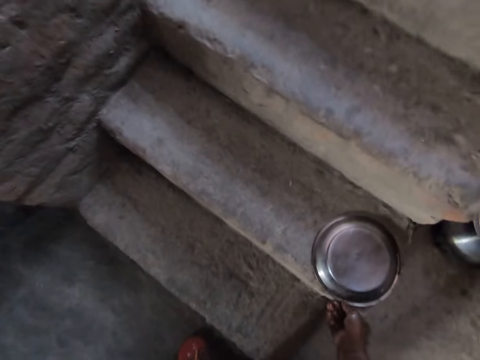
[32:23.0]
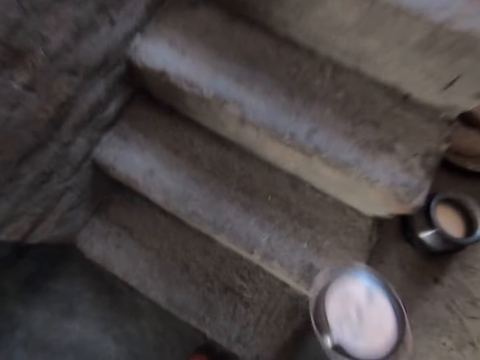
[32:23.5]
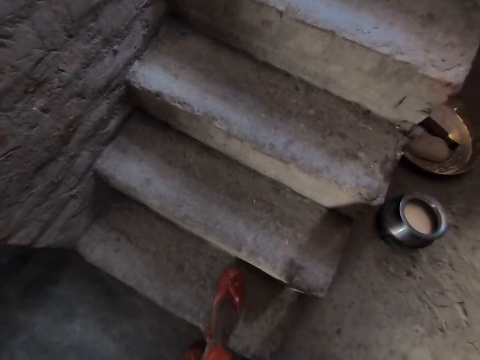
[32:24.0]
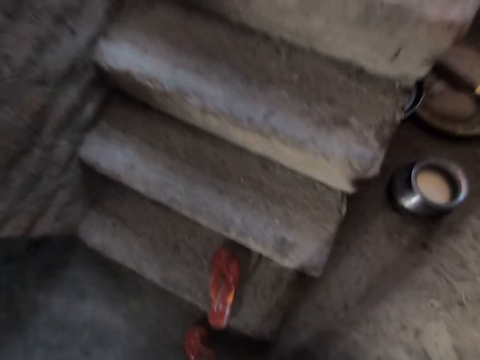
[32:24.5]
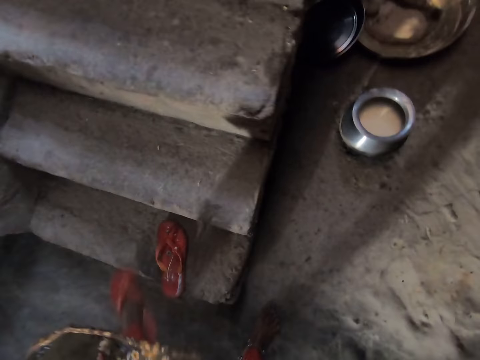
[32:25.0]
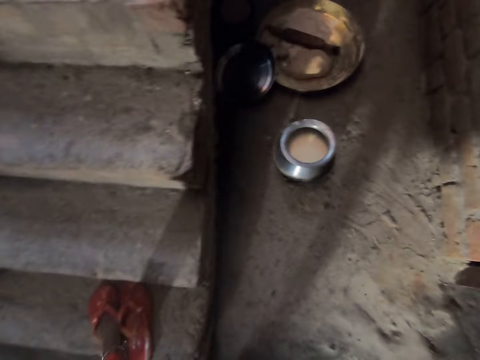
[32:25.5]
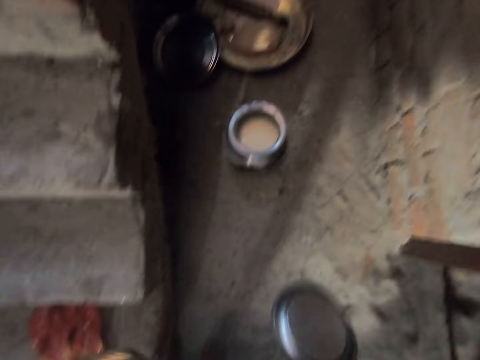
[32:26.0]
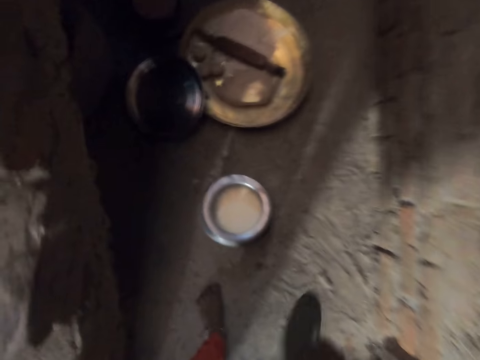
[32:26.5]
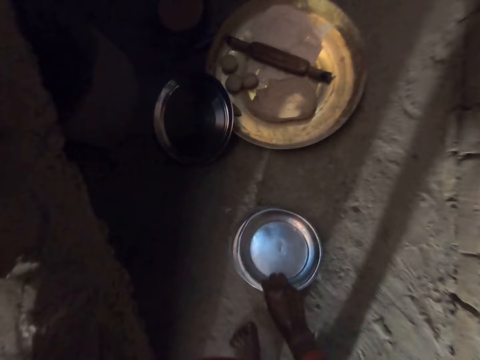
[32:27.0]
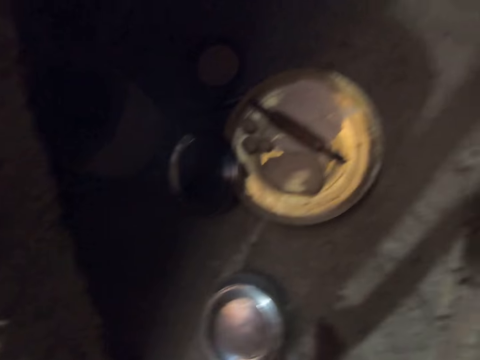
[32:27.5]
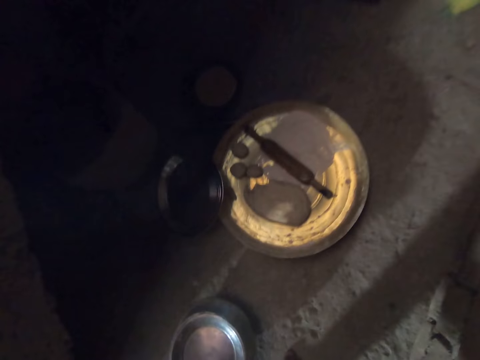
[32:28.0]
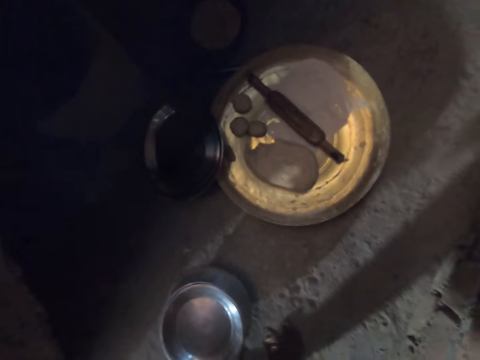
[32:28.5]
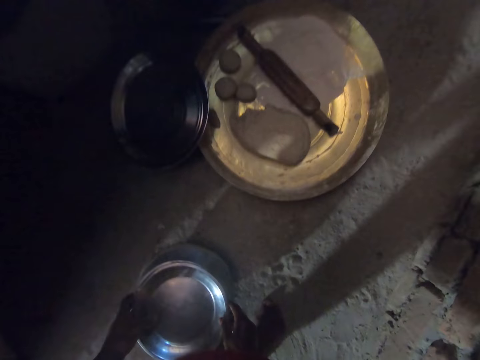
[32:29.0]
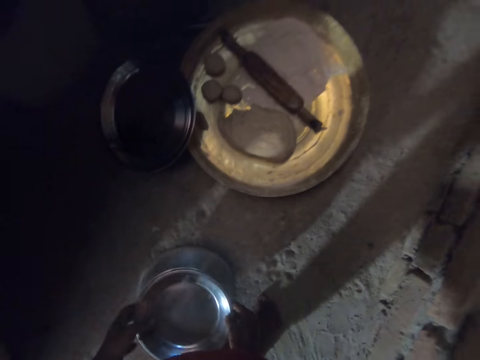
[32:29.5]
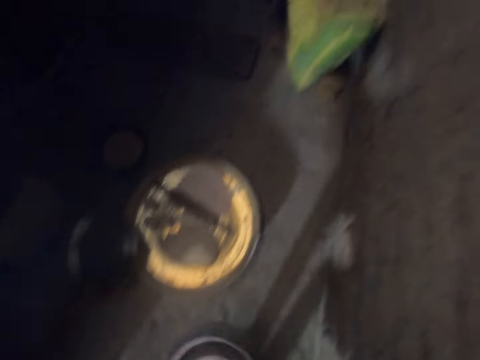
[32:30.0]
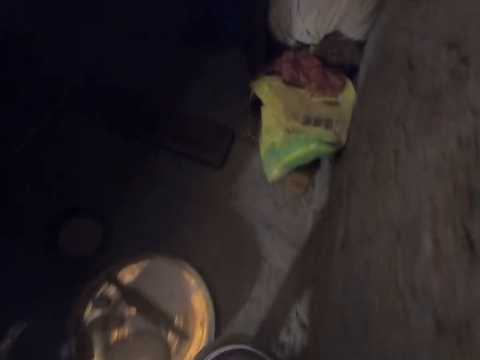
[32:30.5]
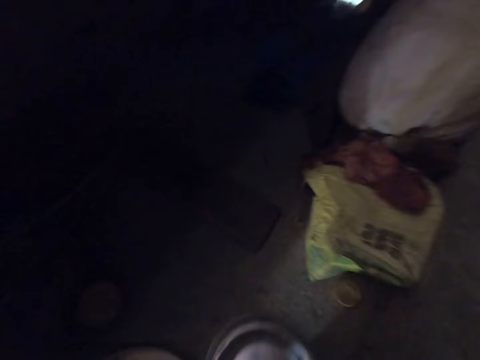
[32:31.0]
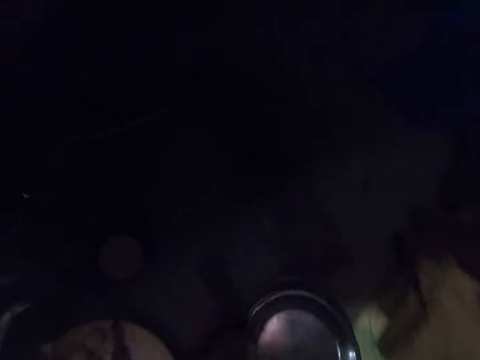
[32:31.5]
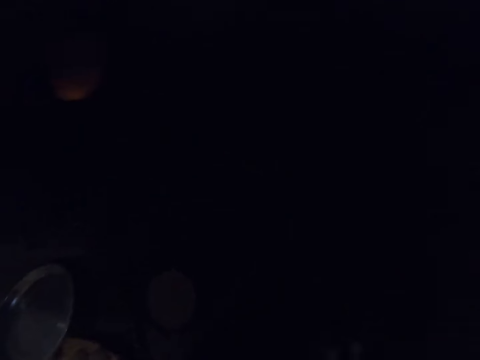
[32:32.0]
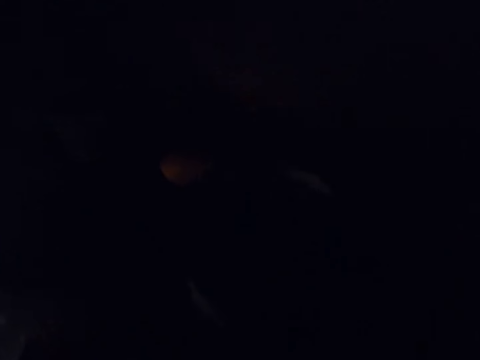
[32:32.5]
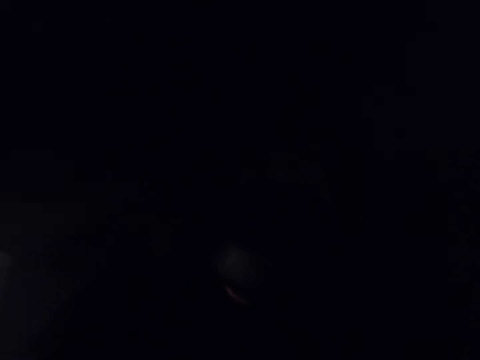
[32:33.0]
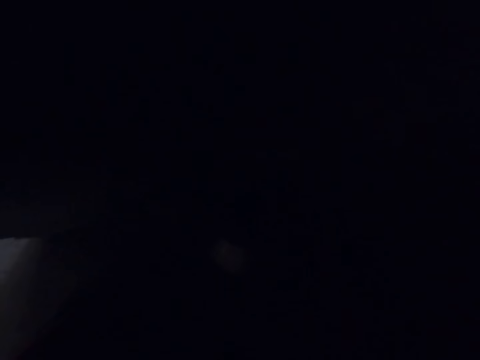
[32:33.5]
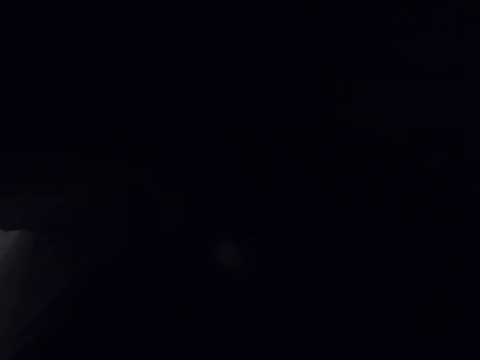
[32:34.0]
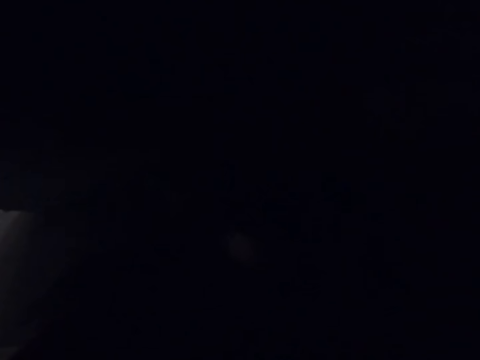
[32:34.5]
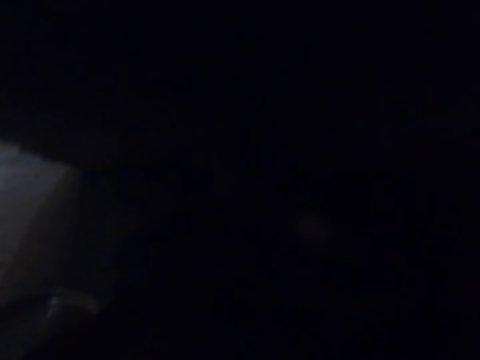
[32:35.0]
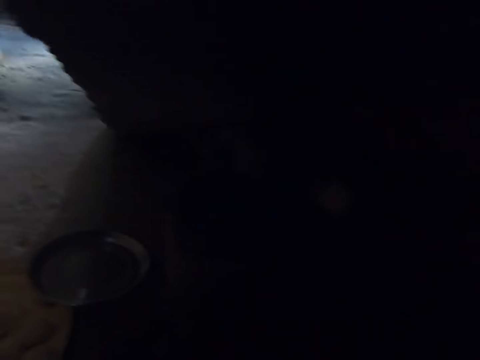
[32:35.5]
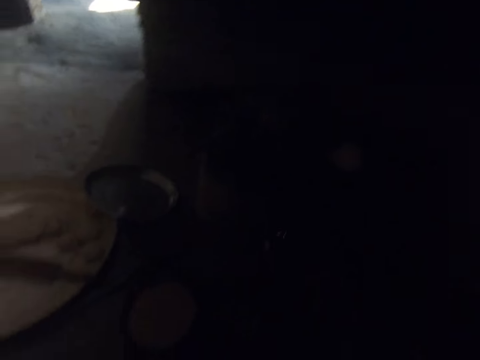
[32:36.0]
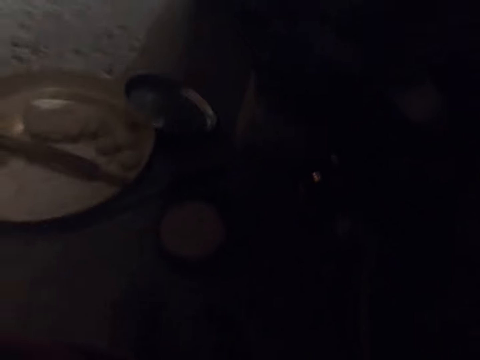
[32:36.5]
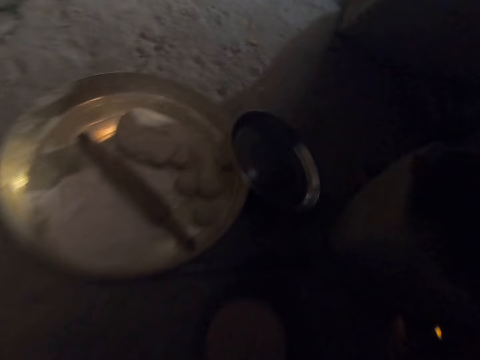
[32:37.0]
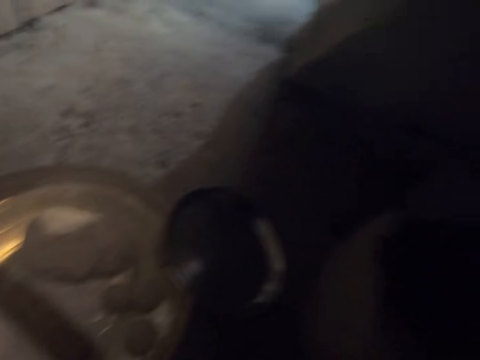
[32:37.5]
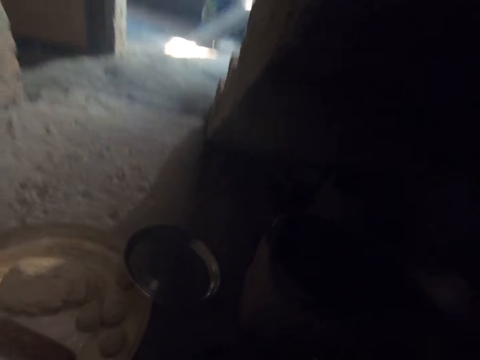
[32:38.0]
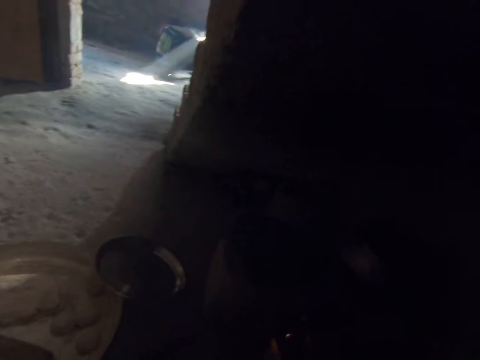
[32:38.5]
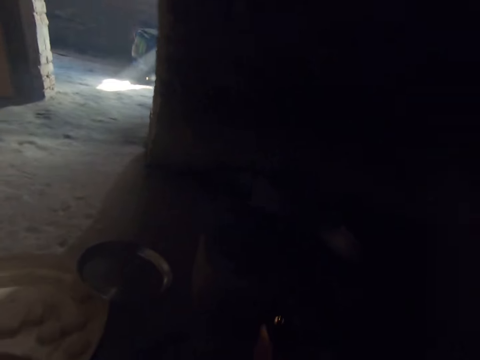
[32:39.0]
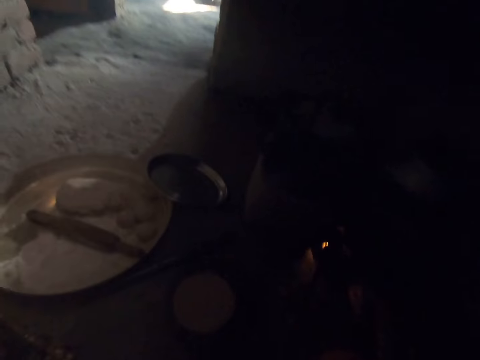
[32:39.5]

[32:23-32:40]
The camera wearer picks up the cover lid. They touch the pot. They cover the metal pot with the cover lid. They sing. They pick up the metal pot. They walk. They sing. They put the pot on the fire. They talk.

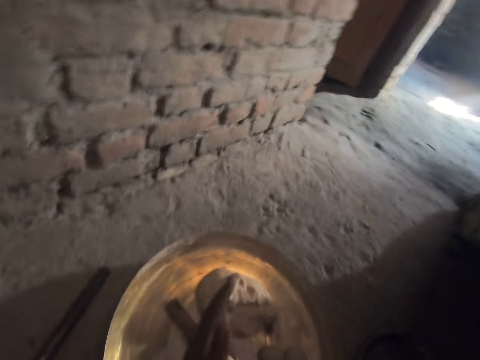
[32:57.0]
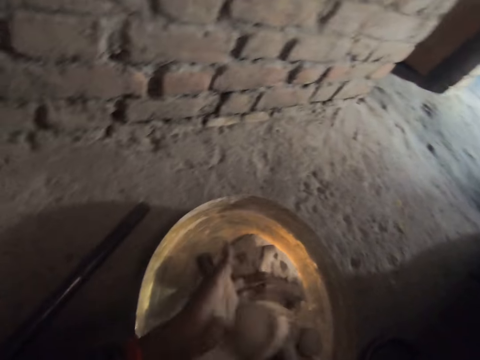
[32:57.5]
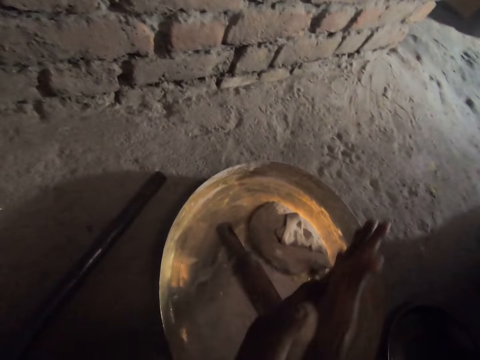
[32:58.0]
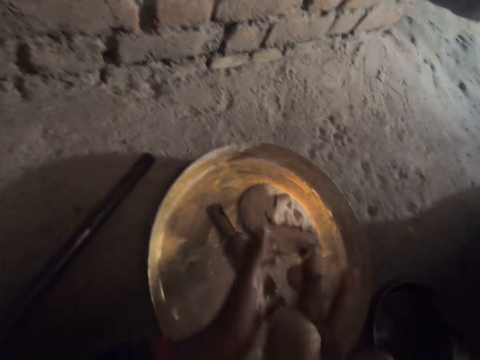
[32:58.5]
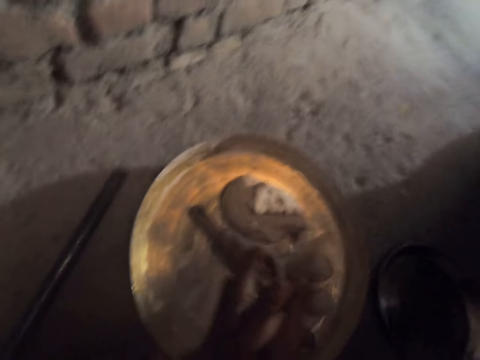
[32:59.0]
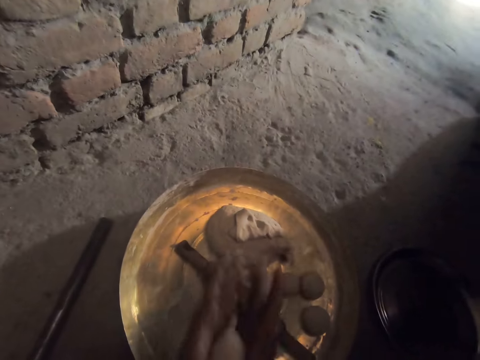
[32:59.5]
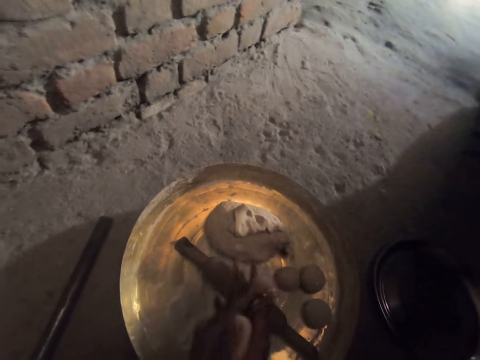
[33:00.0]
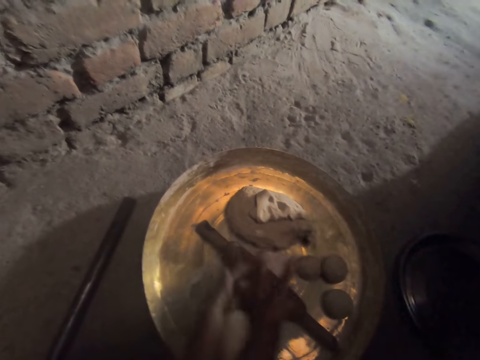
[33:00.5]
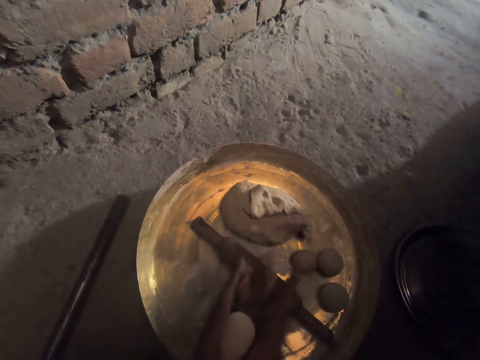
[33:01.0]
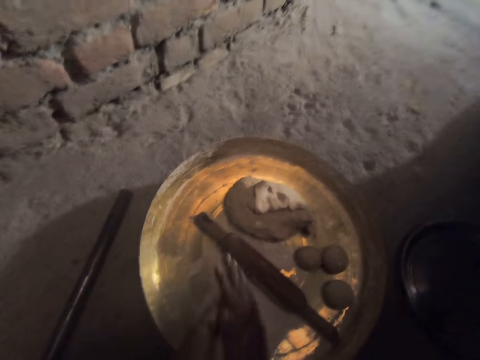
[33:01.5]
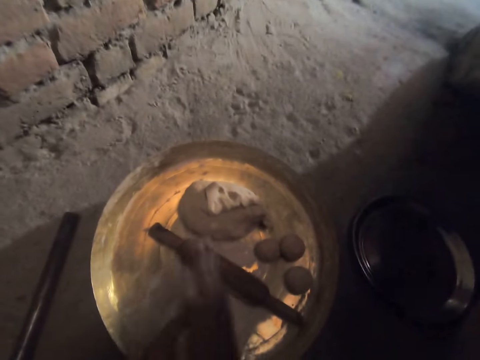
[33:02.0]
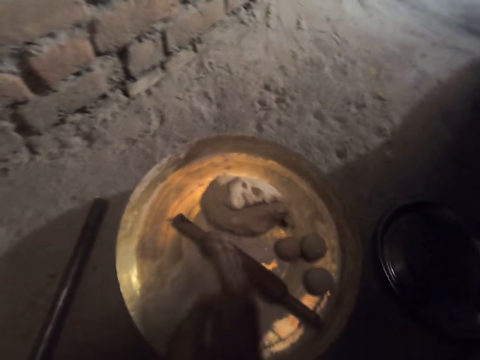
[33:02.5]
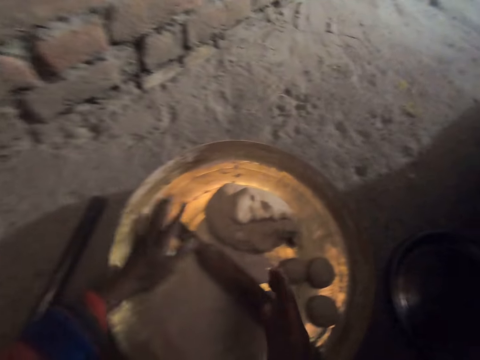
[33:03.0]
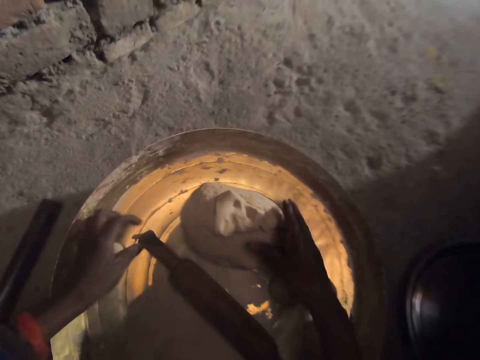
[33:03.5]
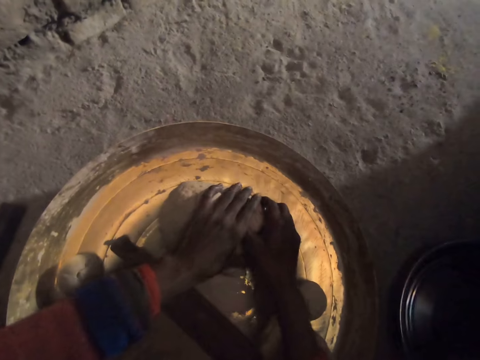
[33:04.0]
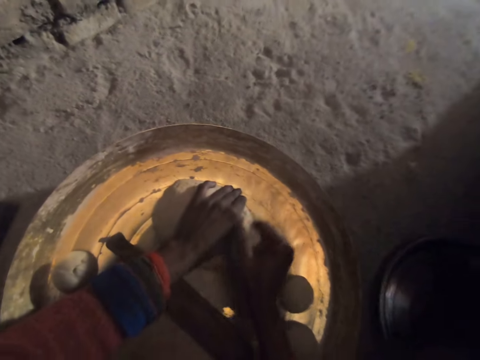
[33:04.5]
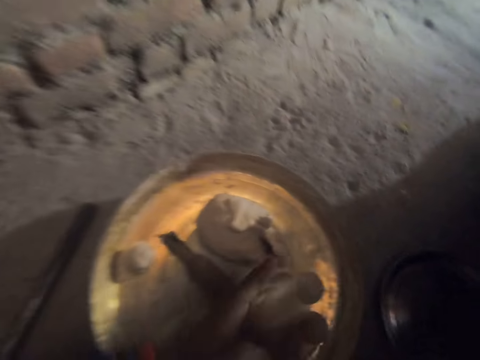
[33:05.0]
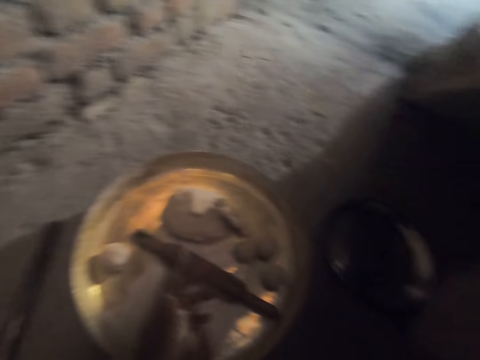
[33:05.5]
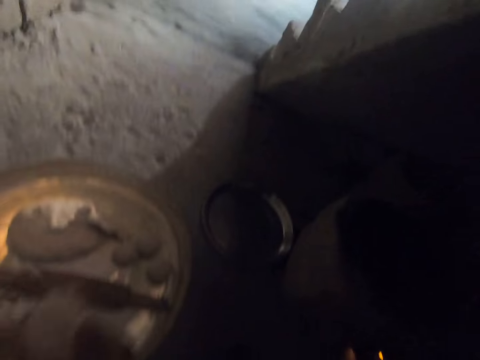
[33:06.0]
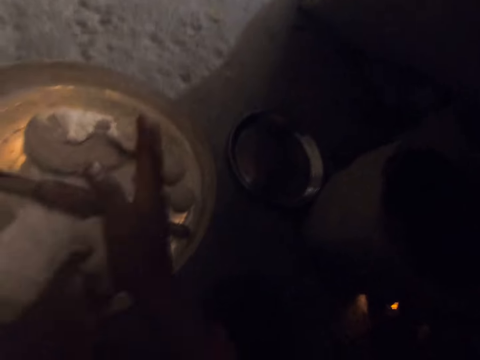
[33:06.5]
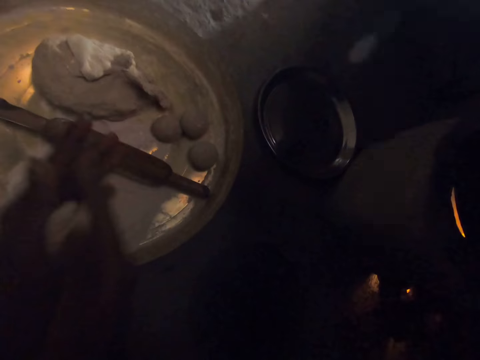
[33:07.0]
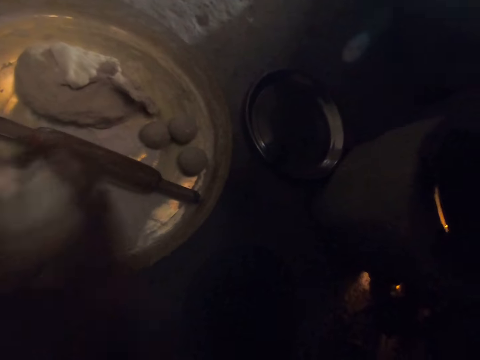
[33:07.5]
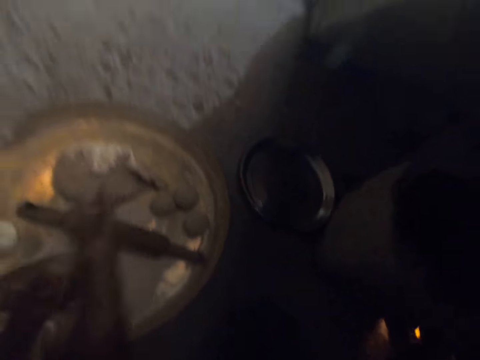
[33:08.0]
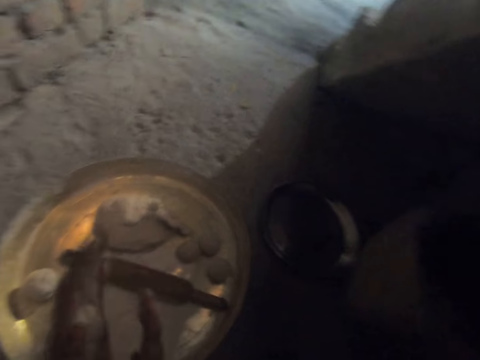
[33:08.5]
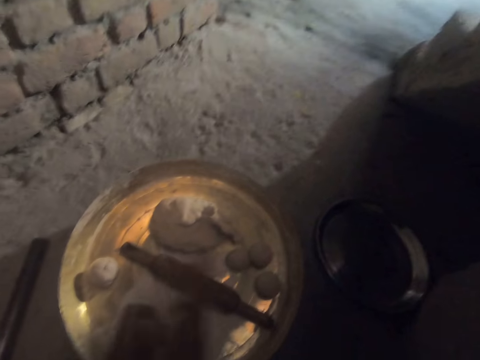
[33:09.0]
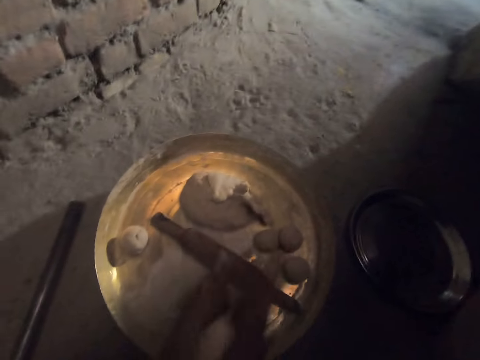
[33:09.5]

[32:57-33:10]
The camera wearer squeezes the dough. They touch the flour. They sing. They cut the flour. They pick up the dough. They squeeze the dough. They roll the flour.
